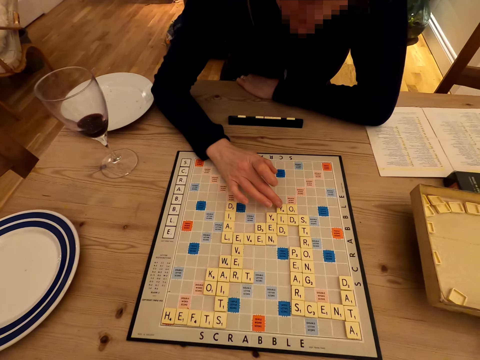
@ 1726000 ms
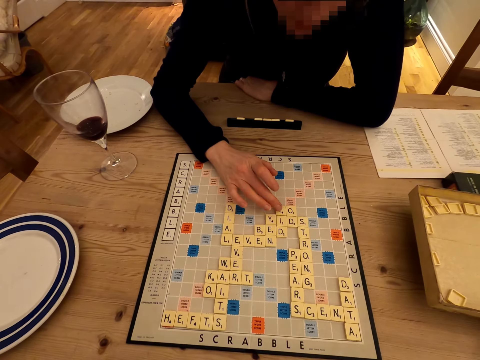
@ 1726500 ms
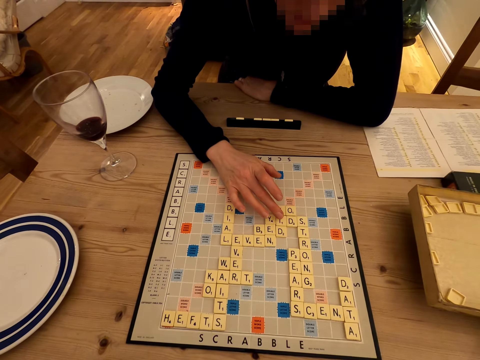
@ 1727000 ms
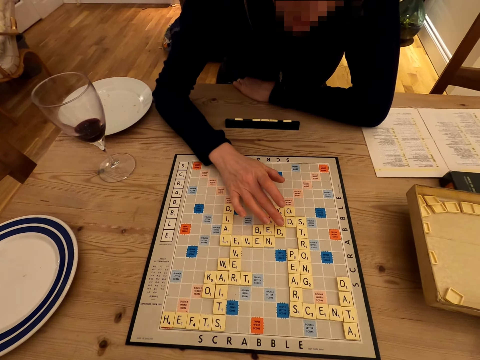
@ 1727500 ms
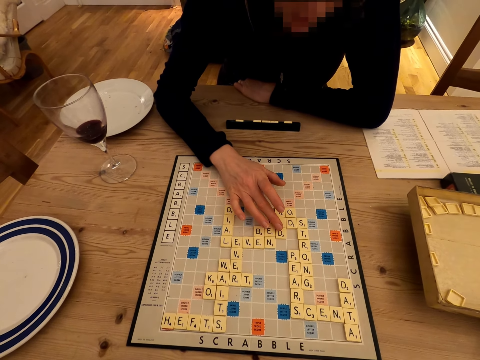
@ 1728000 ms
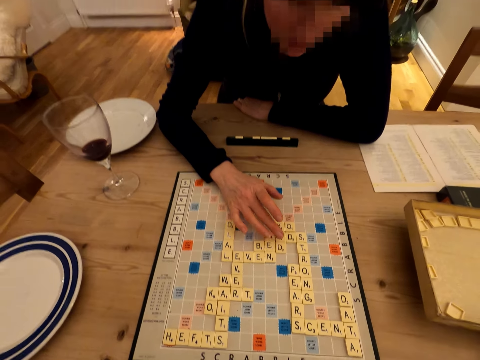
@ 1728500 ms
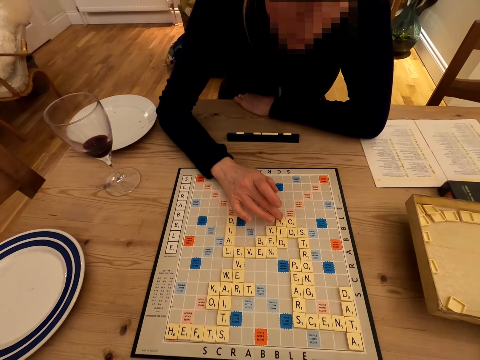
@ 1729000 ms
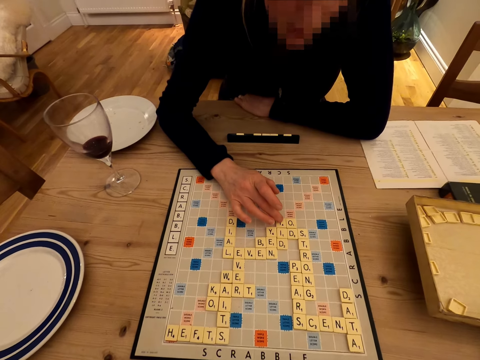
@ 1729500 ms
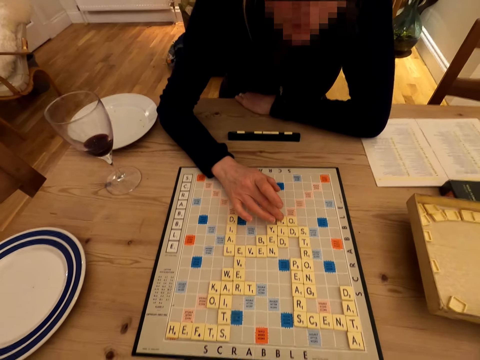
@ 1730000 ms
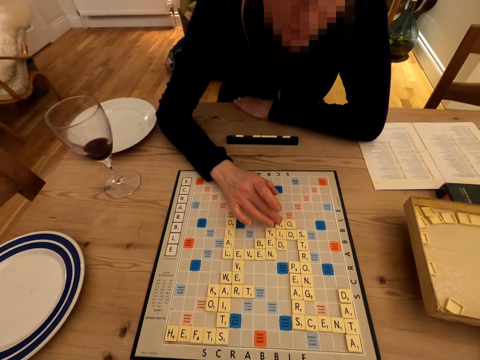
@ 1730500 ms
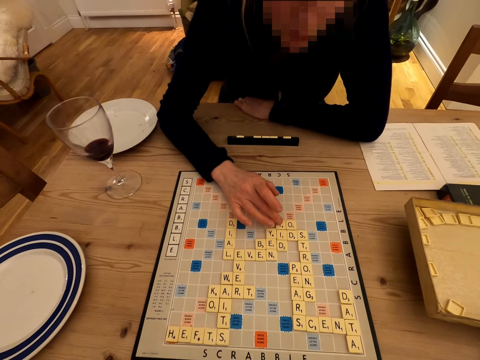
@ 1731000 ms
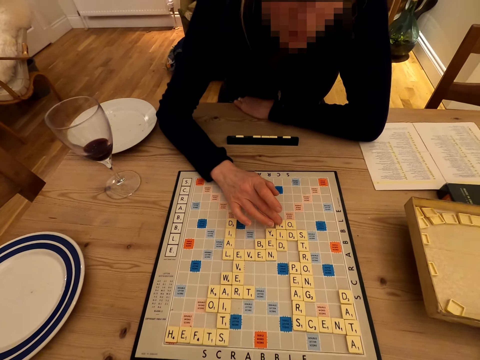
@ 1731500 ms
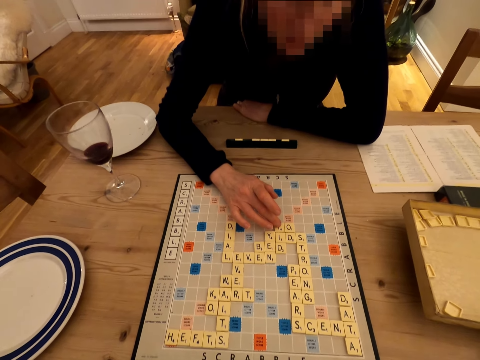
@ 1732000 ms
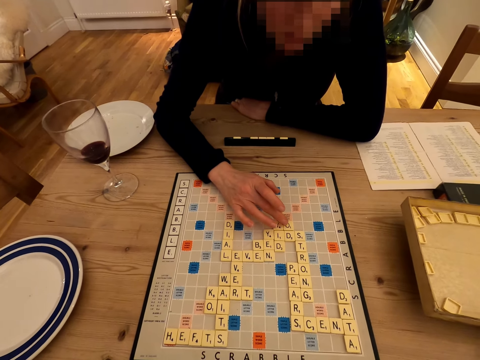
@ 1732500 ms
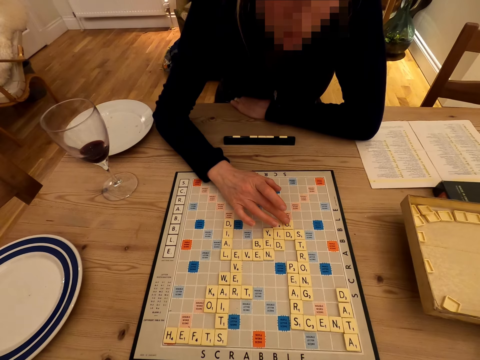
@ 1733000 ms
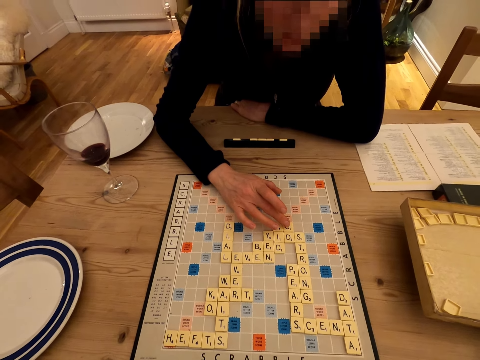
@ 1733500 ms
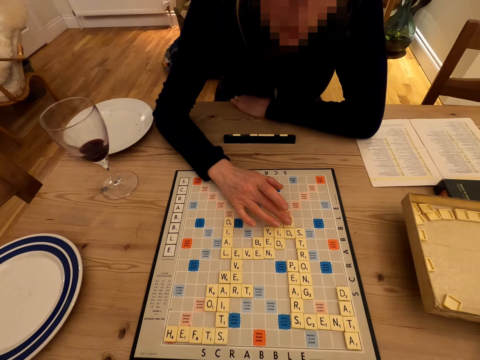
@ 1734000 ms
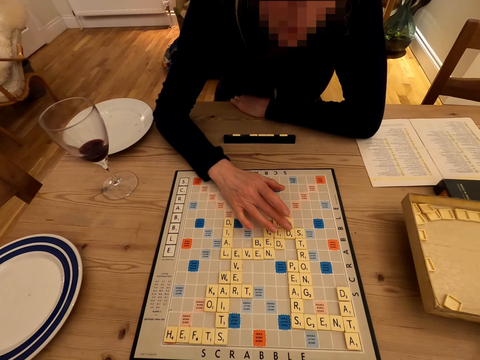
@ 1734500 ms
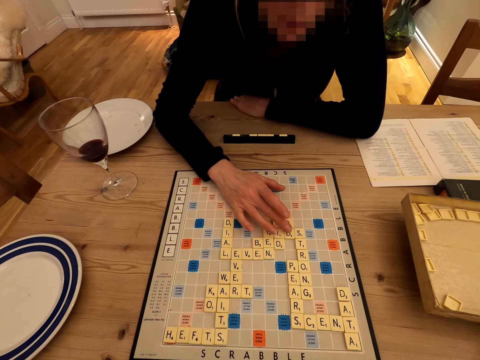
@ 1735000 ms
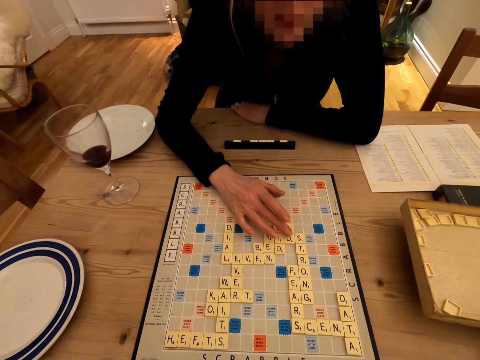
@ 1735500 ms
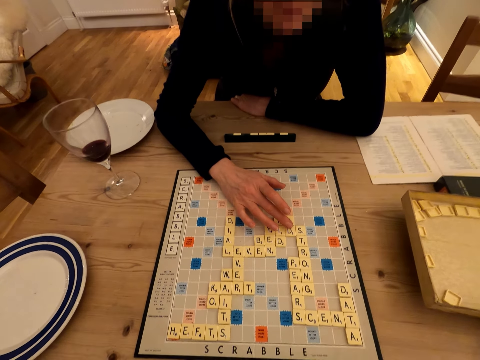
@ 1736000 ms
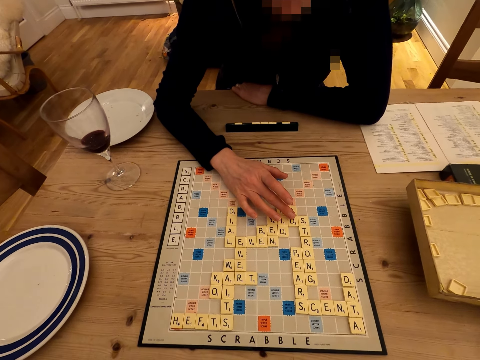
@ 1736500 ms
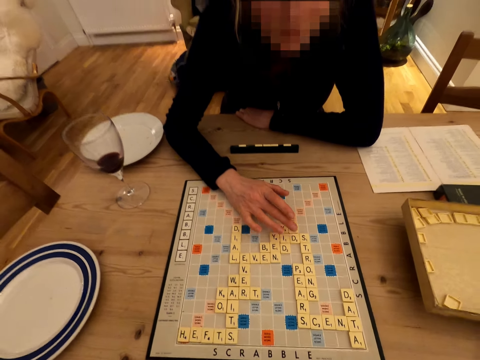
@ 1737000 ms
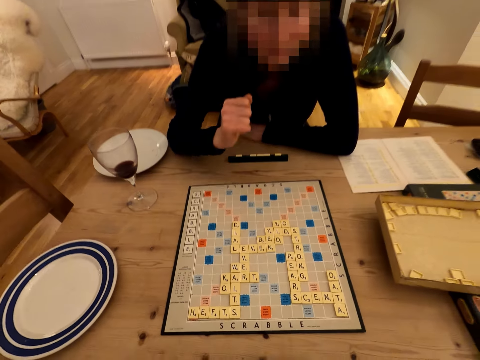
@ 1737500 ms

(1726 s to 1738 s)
The camera wearer moves a finger on Scrabble letters. They stare at the Scrabble game. They look around.

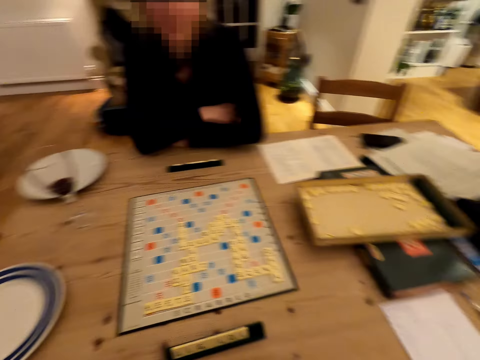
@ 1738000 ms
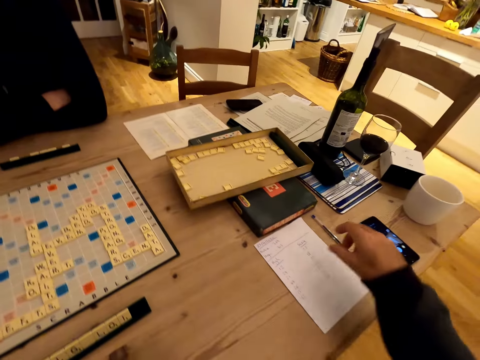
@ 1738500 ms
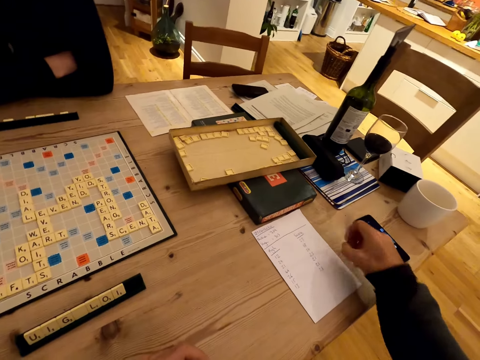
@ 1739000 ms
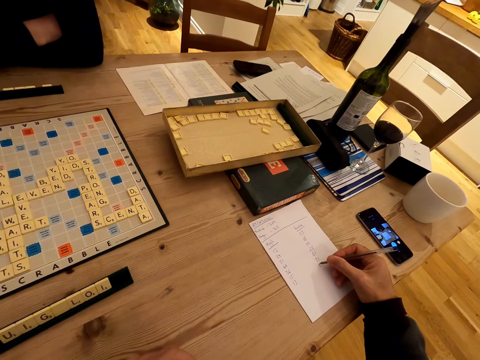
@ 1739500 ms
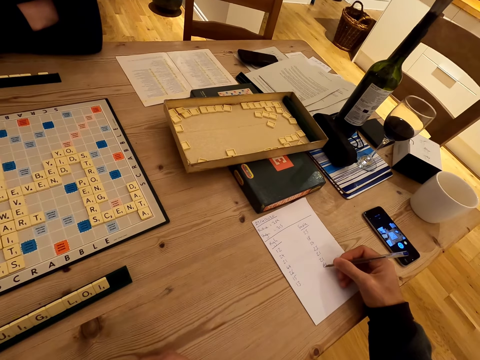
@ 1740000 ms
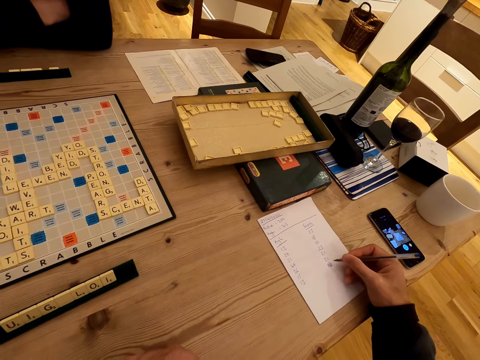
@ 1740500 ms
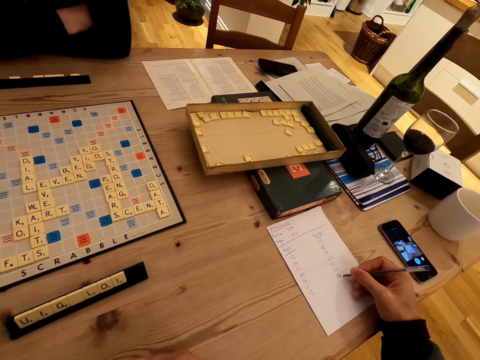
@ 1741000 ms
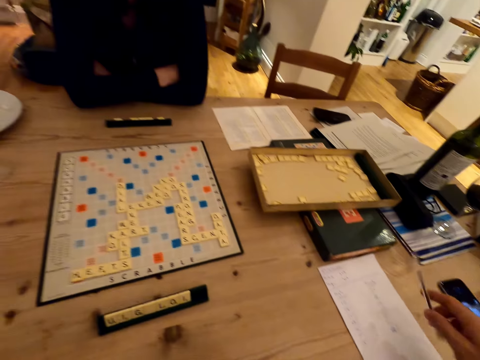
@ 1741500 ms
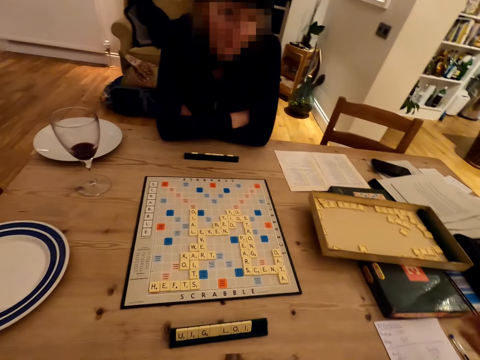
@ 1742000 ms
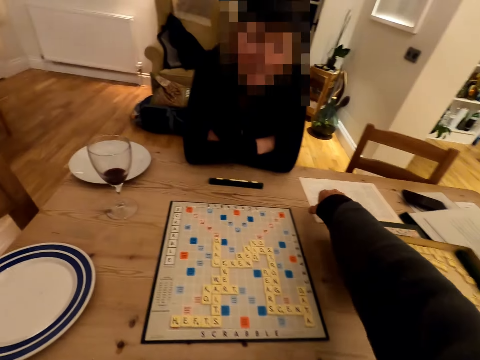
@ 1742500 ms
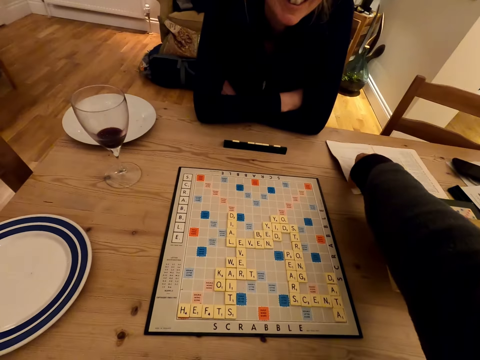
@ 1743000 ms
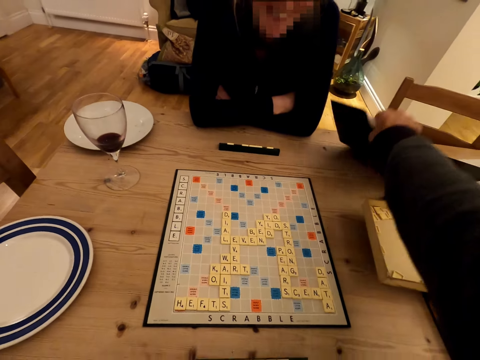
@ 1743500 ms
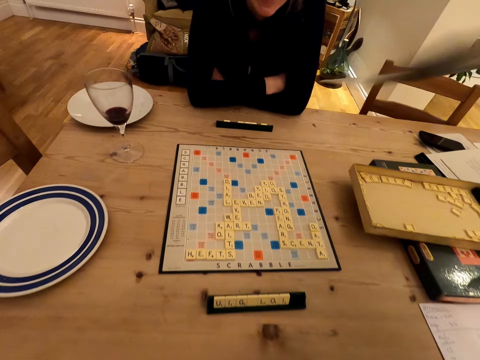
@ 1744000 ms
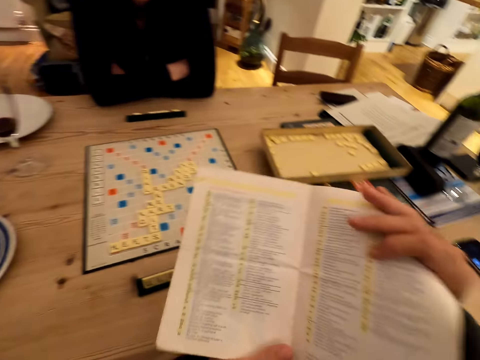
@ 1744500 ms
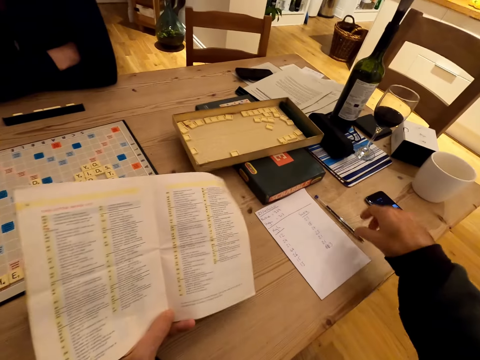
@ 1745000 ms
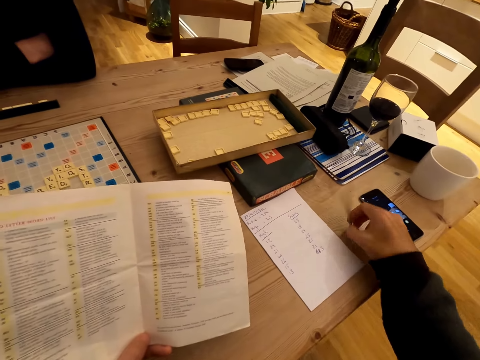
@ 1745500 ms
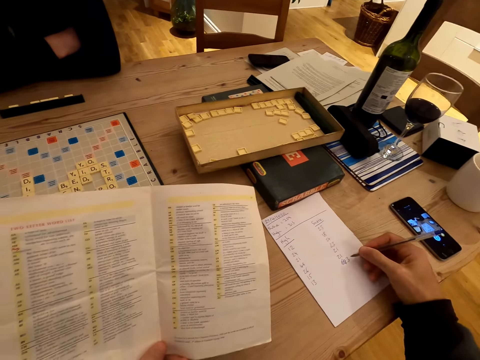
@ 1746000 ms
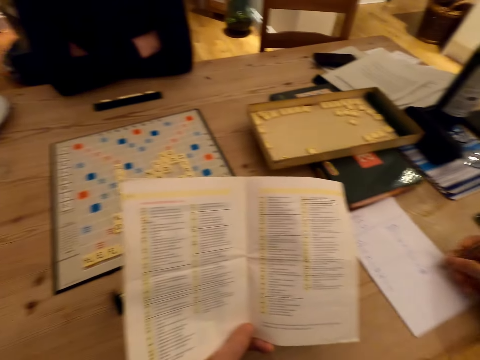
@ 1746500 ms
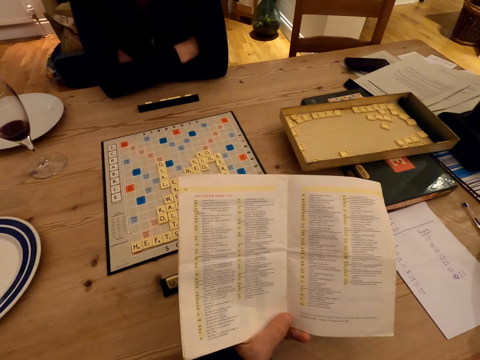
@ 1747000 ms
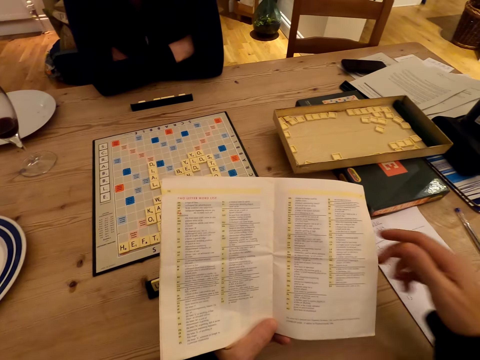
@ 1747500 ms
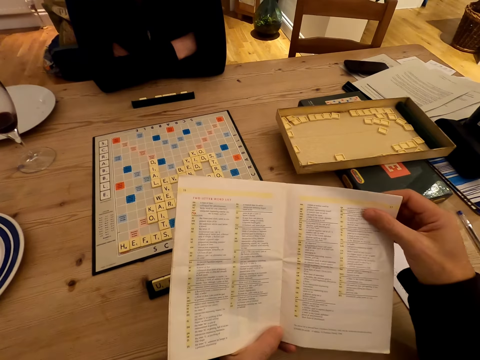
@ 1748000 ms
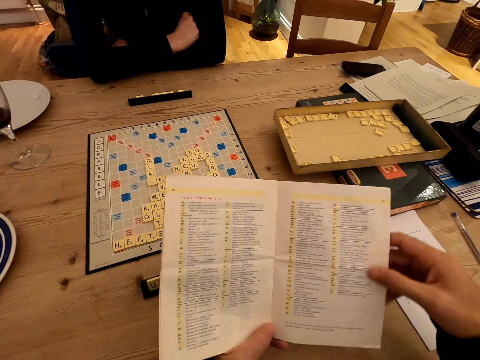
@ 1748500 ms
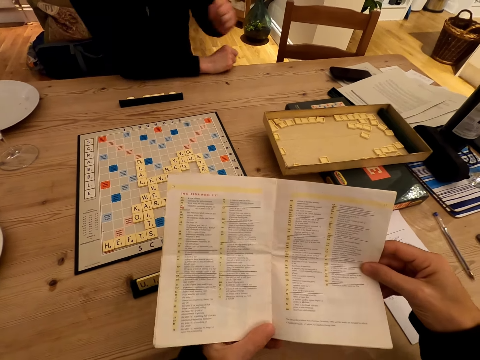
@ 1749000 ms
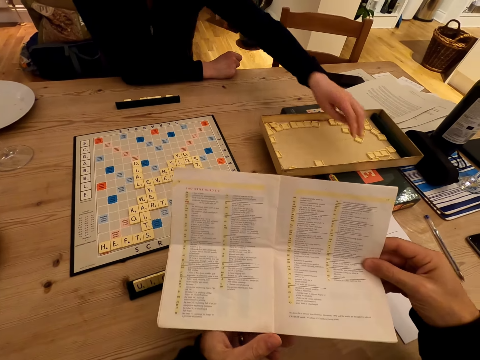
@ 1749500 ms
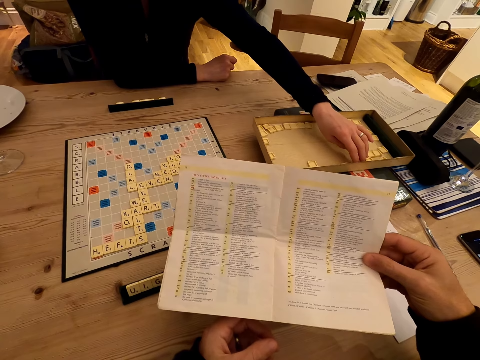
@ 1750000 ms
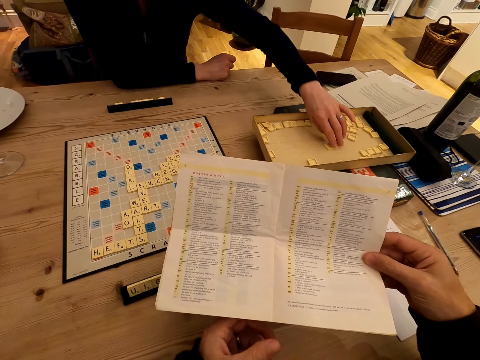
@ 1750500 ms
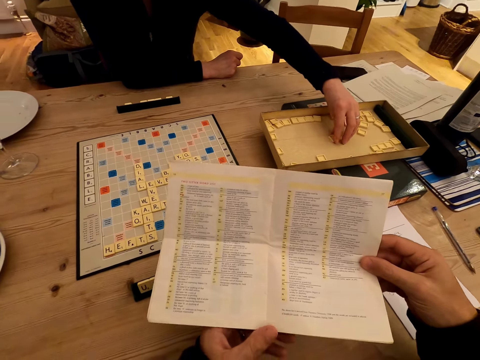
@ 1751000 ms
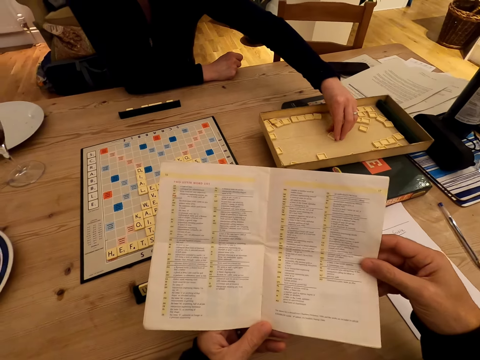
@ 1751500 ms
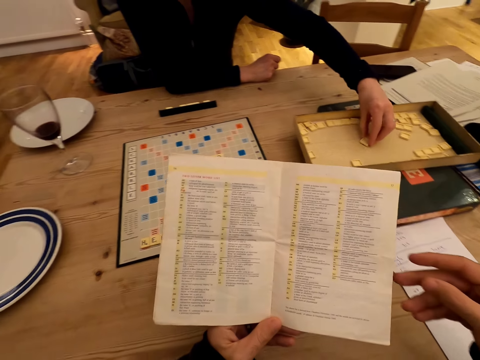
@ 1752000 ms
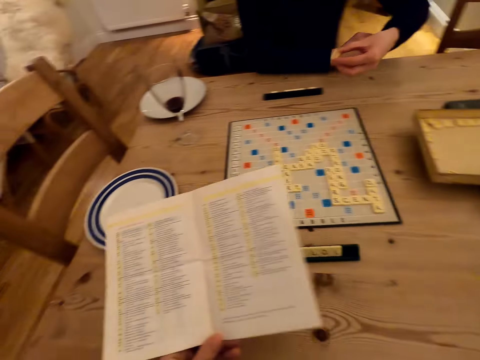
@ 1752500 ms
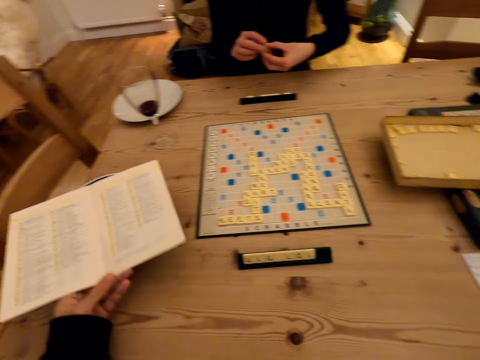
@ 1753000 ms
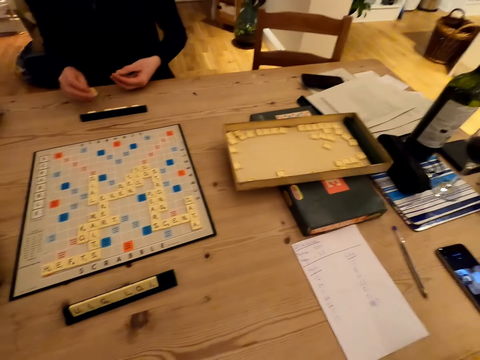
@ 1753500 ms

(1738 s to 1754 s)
A man picks a pen, writes on a paper, and puts down the pen. The man picks a book and holds the book with the other hand. The man picks the pen, writes on the paper, and puts down the pen. The man holds the book with hands and reads the book. The camera wearer moves letters. They pick a letter from the box. They pick letters. The man puts down the book. The camera wearer takes a letter from the other hand.
